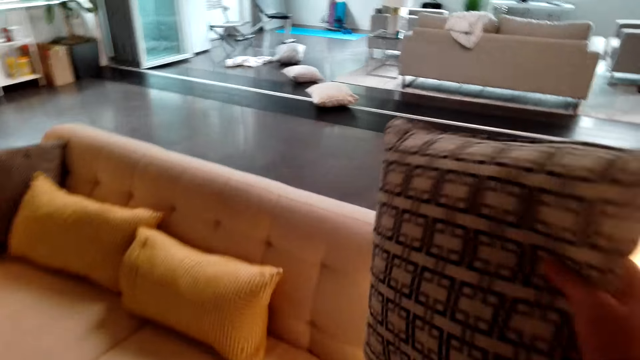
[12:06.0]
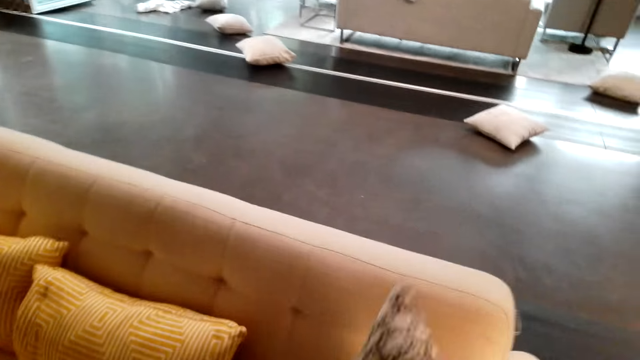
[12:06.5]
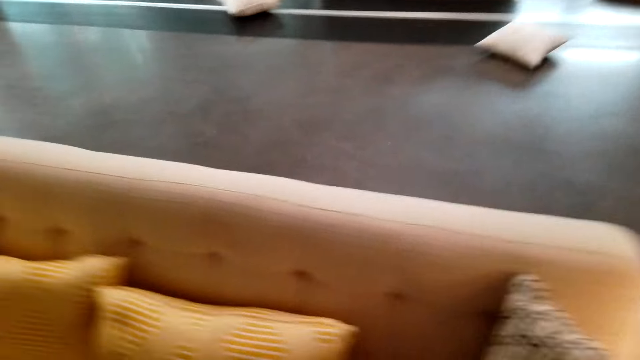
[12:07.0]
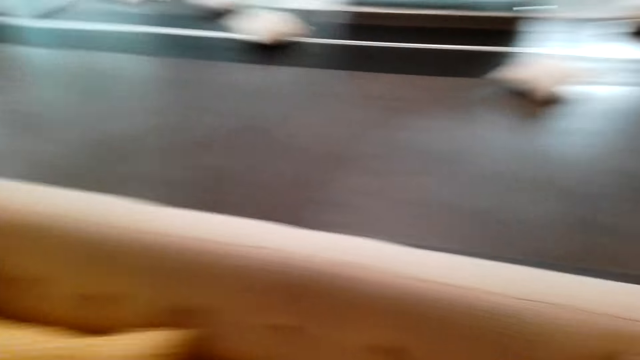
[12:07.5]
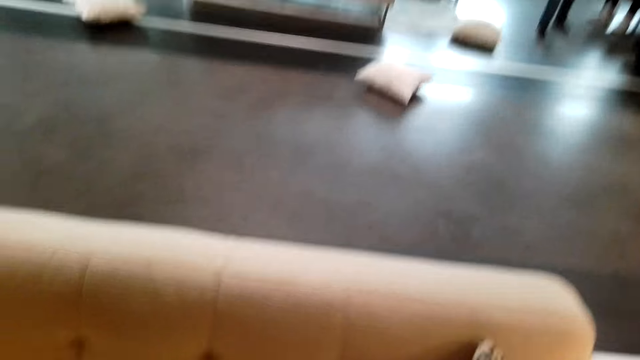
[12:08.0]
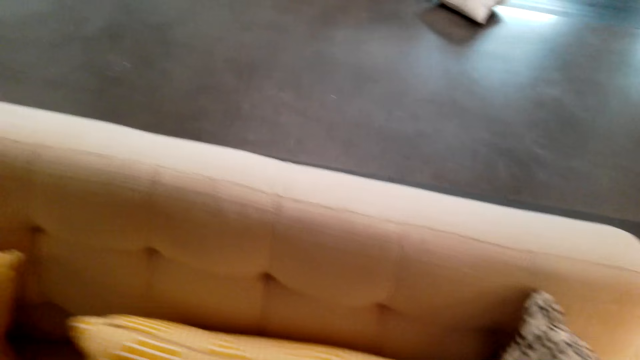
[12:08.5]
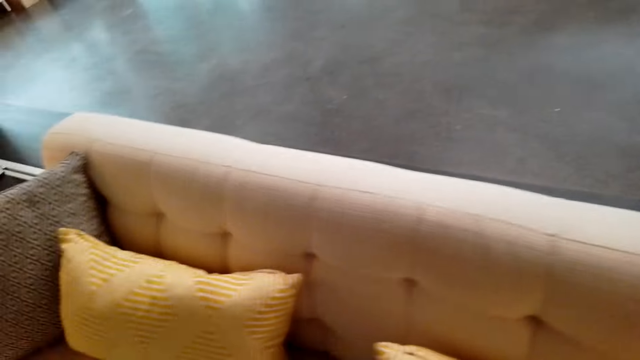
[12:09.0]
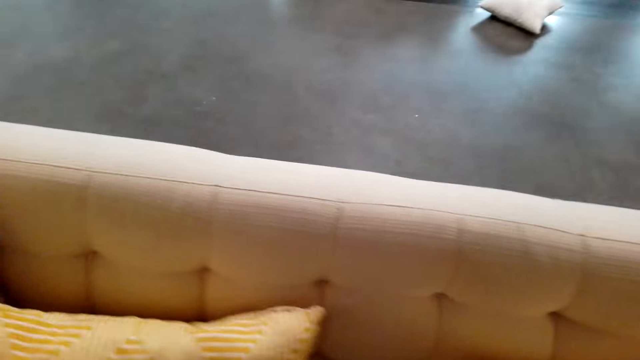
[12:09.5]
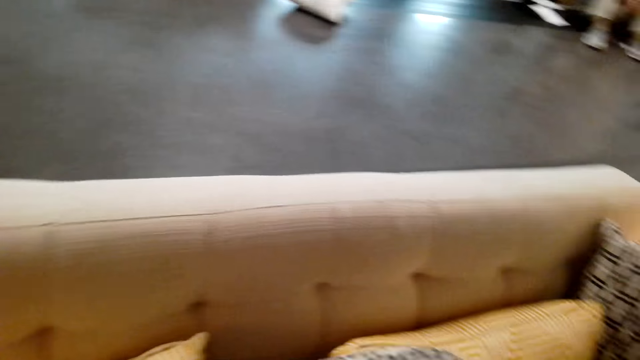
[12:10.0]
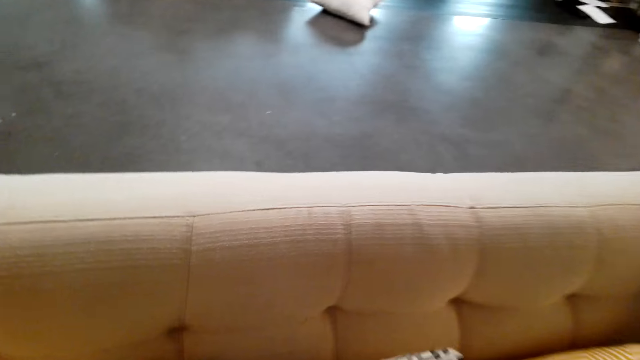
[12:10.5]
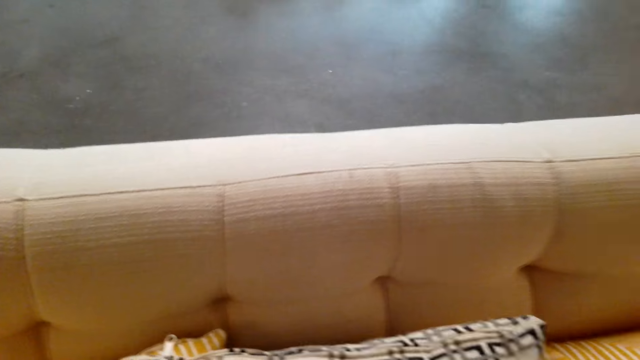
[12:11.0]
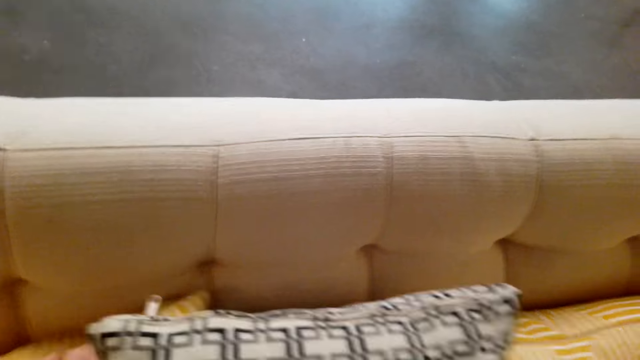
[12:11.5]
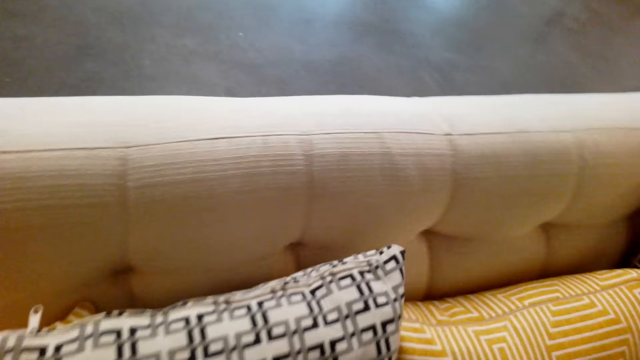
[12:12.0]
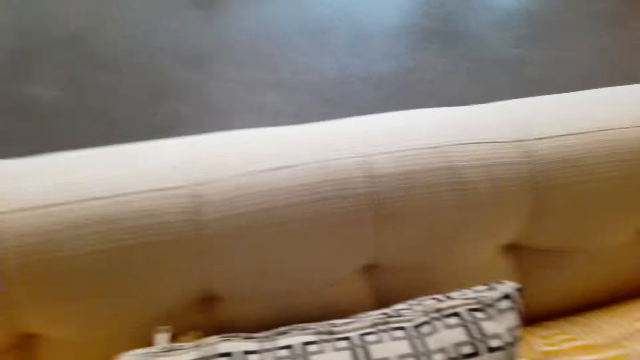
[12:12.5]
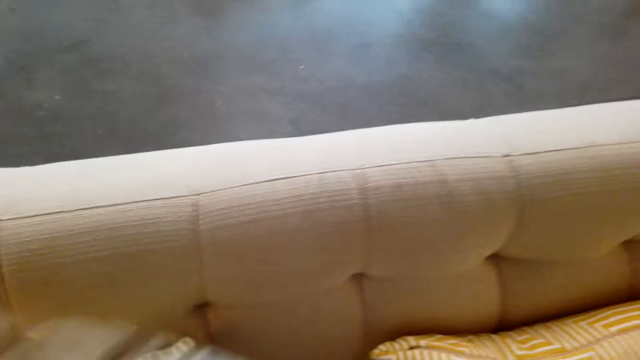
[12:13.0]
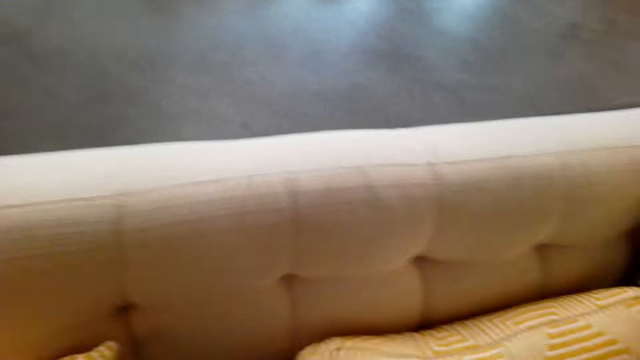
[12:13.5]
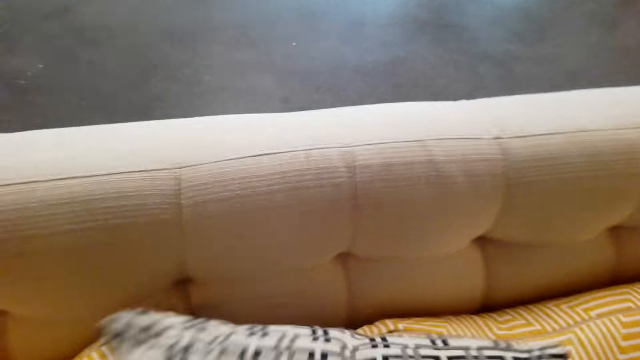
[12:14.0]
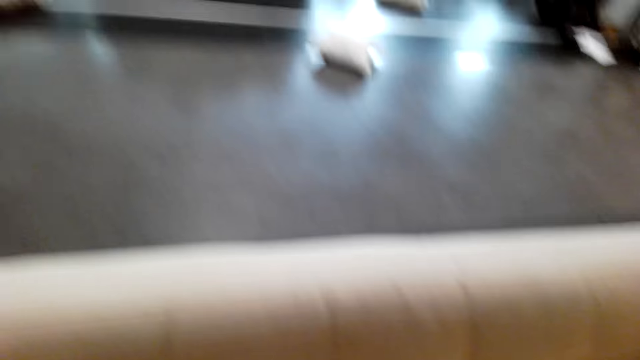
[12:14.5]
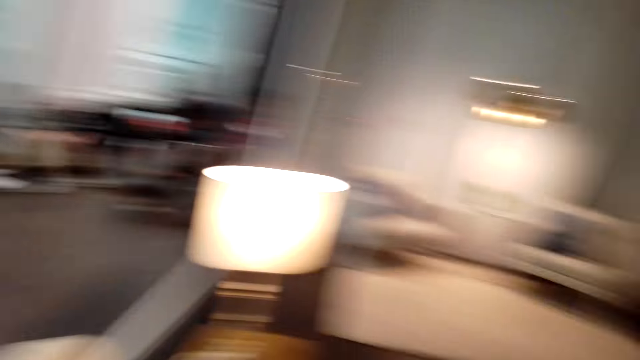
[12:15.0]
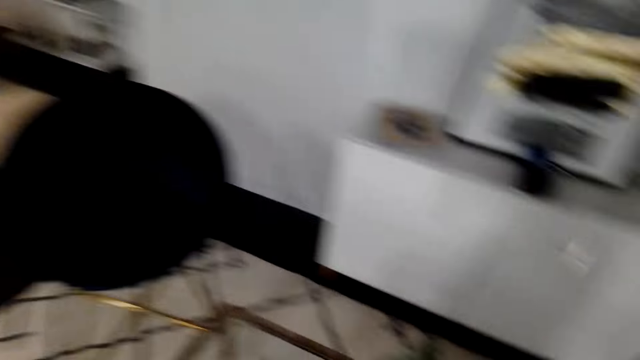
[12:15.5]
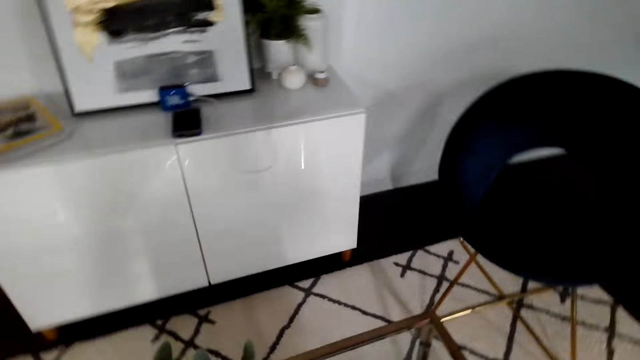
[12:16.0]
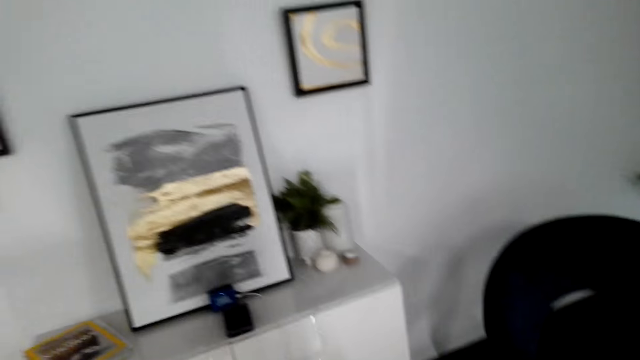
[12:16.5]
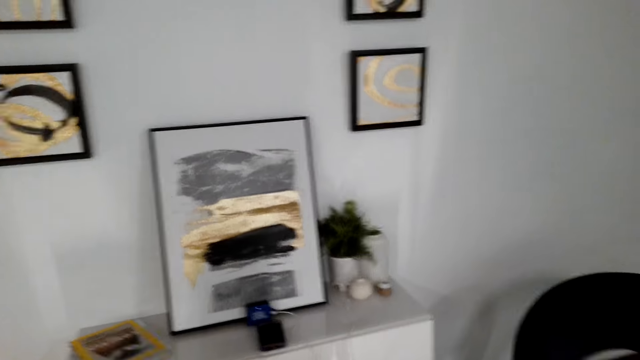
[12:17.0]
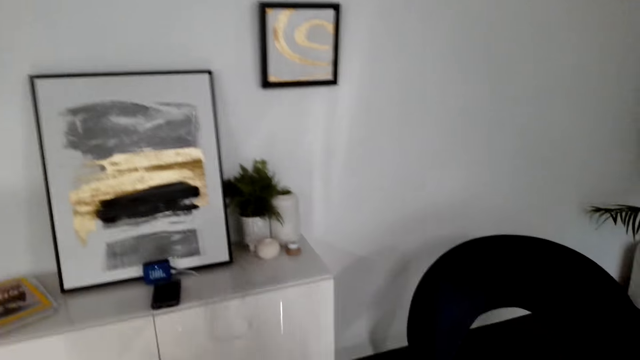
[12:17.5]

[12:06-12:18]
The camera wearer puts a throw pillow on the sofa.

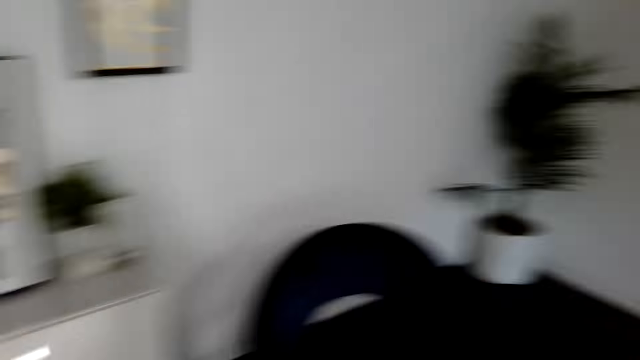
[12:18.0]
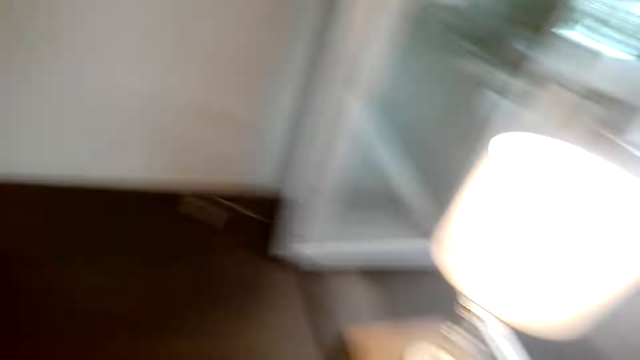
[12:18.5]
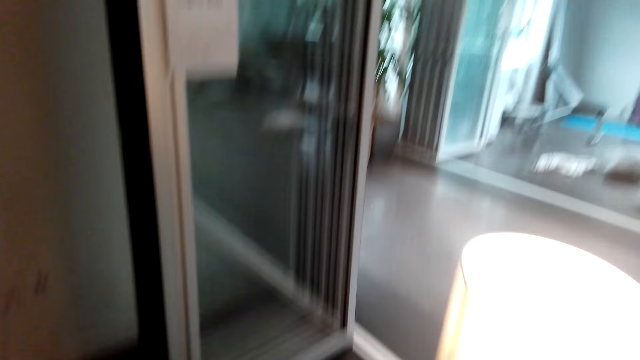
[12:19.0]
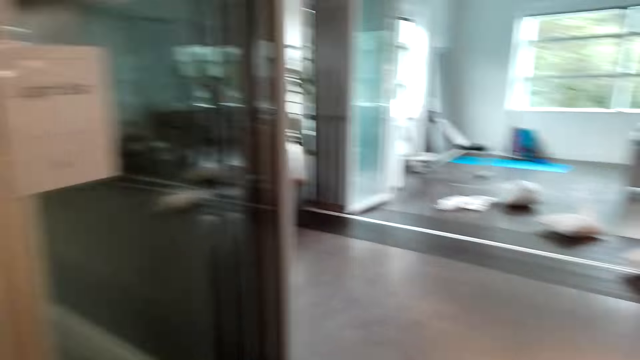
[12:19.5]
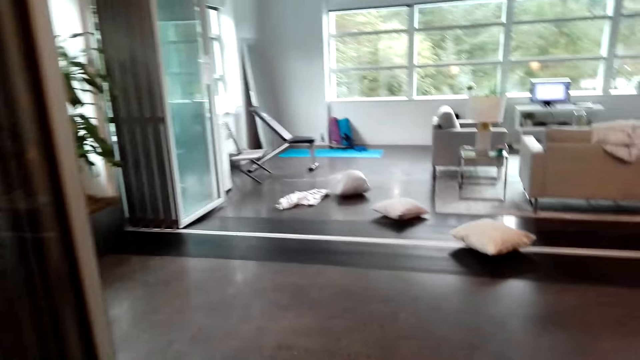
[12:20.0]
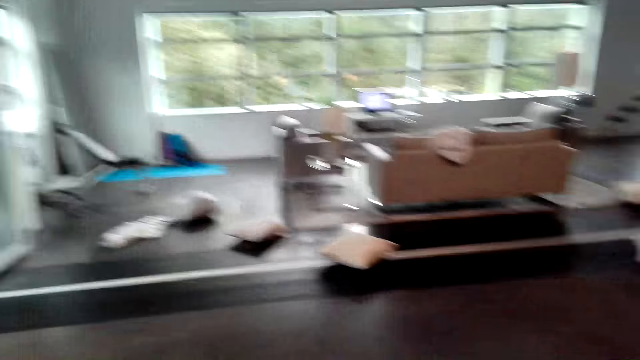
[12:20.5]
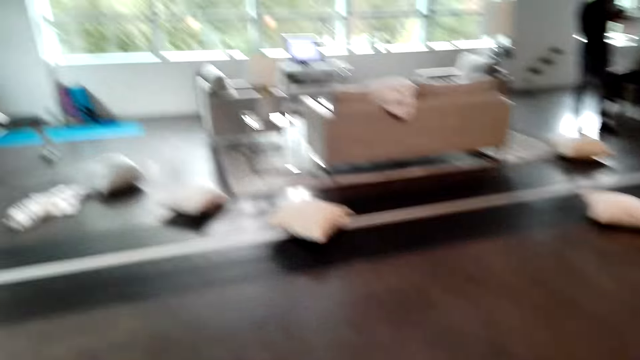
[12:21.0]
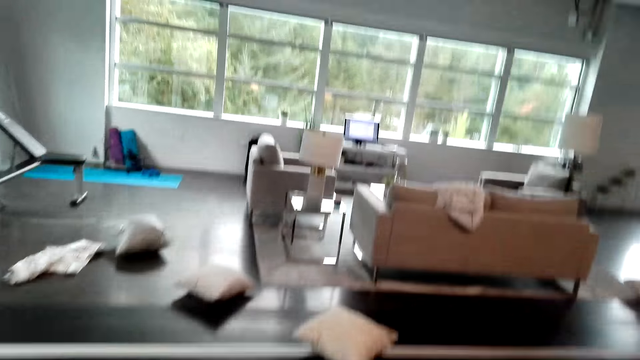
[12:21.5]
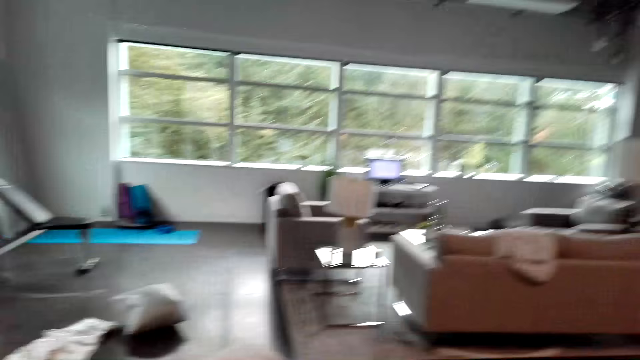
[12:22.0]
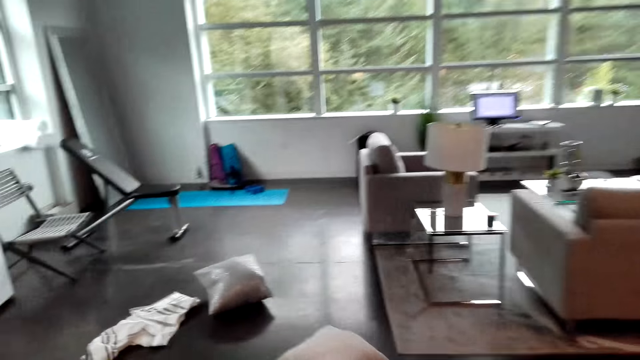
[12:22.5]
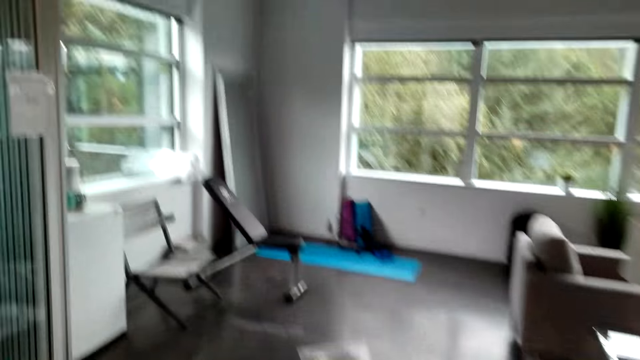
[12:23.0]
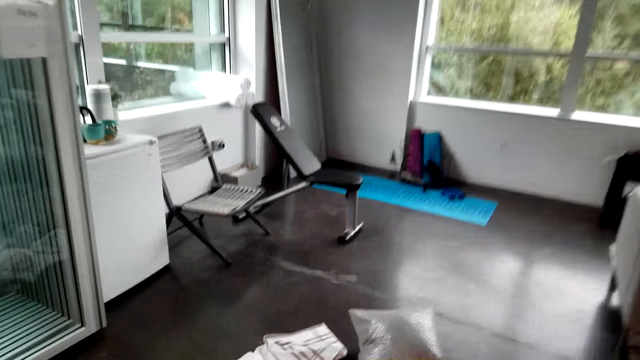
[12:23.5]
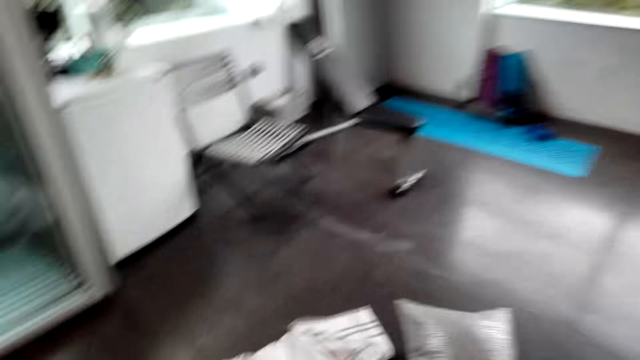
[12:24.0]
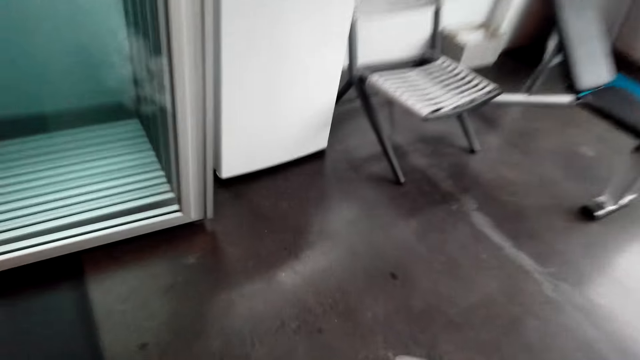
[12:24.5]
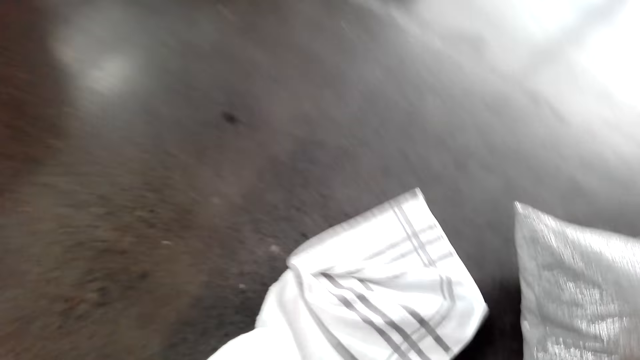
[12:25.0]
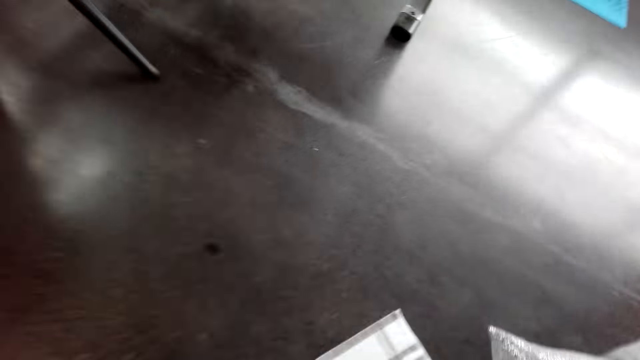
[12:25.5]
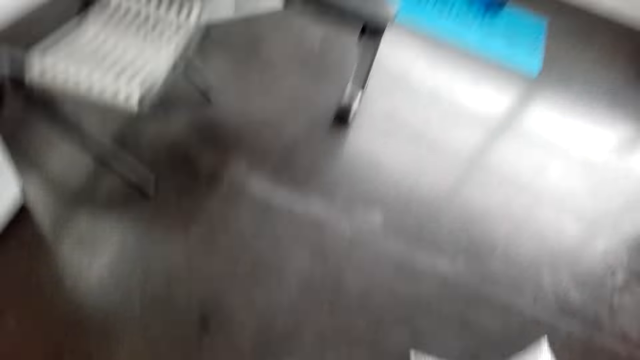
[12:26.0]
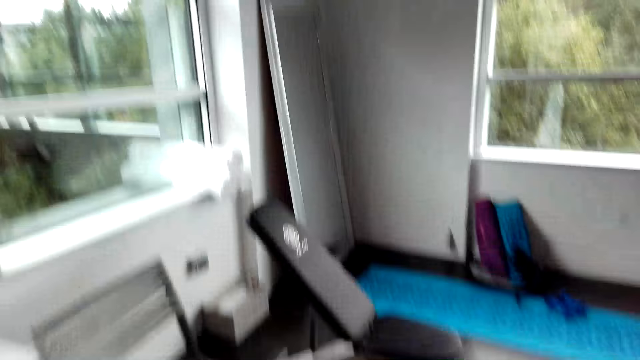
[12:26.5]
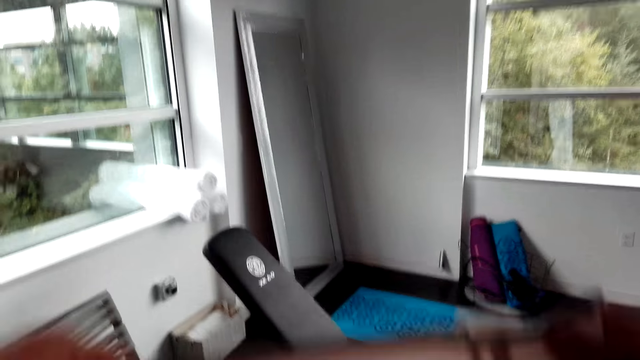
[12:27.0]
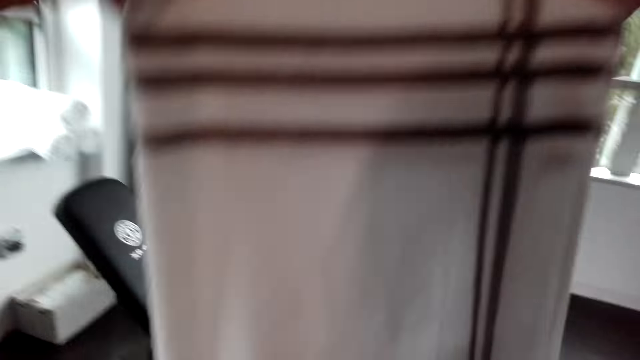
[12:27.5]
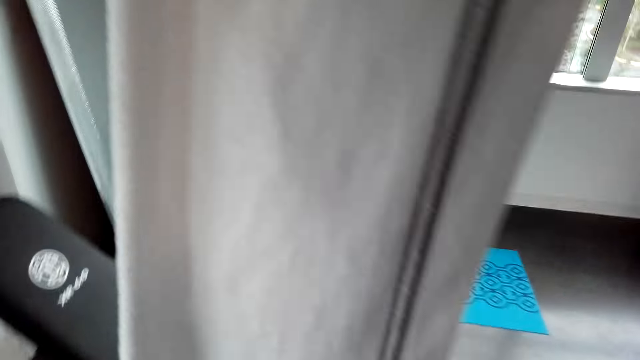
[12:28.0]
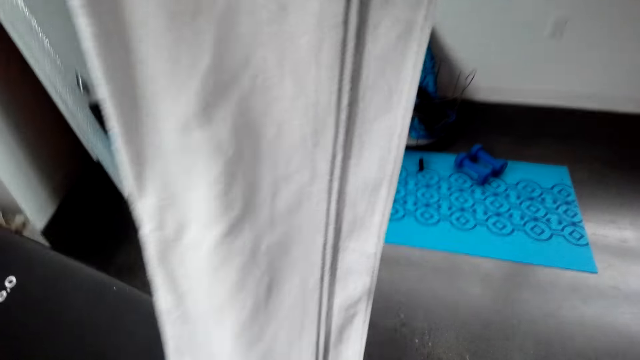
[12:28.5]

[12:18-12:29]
The camera wearer picks up a throw blanket. They fold the fleece blanket.
